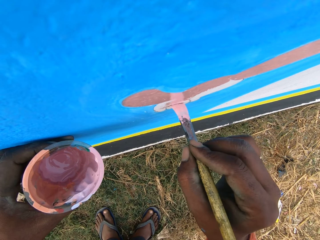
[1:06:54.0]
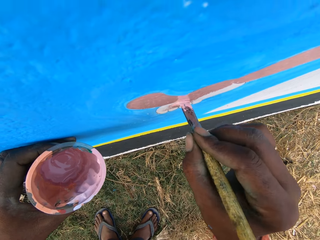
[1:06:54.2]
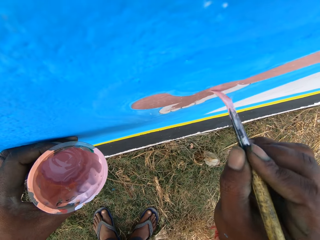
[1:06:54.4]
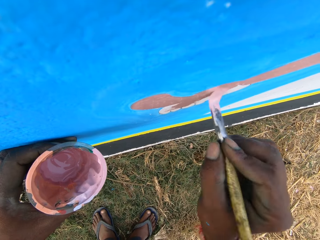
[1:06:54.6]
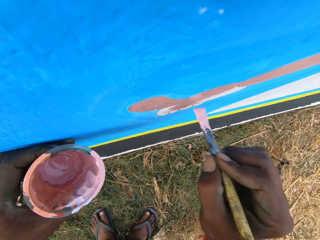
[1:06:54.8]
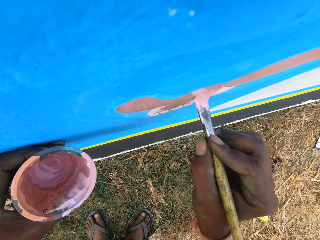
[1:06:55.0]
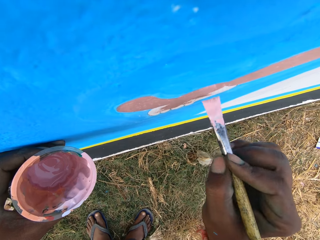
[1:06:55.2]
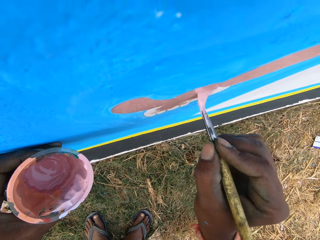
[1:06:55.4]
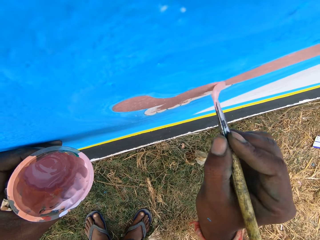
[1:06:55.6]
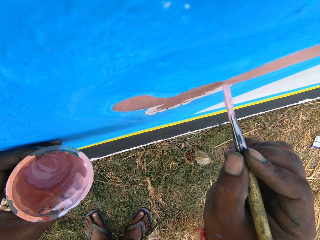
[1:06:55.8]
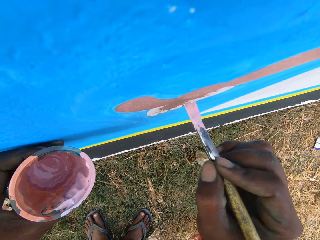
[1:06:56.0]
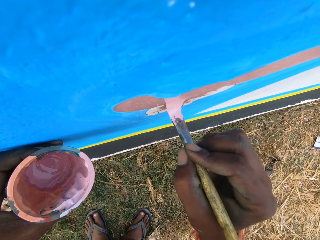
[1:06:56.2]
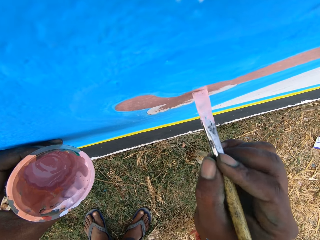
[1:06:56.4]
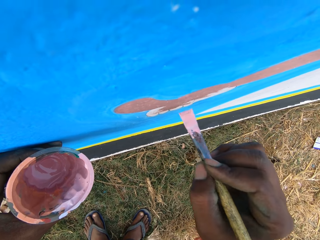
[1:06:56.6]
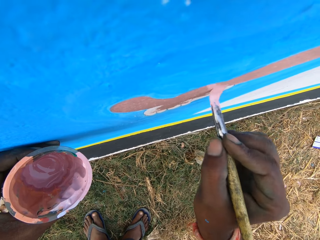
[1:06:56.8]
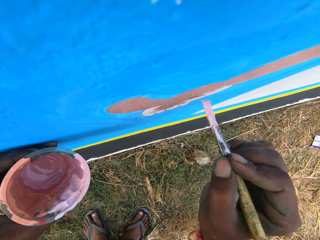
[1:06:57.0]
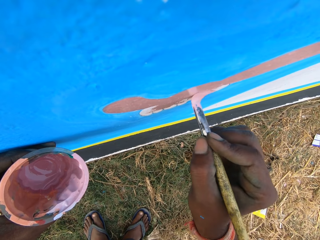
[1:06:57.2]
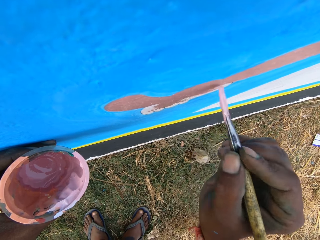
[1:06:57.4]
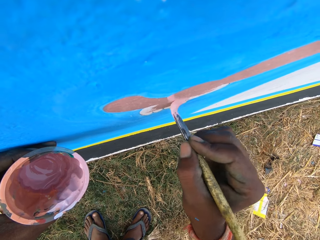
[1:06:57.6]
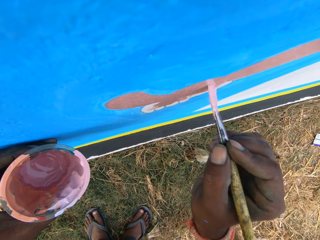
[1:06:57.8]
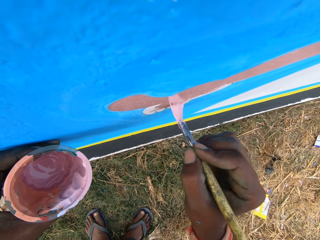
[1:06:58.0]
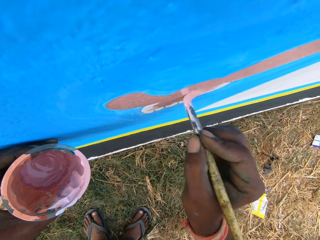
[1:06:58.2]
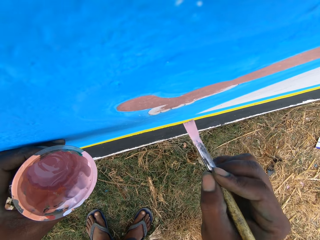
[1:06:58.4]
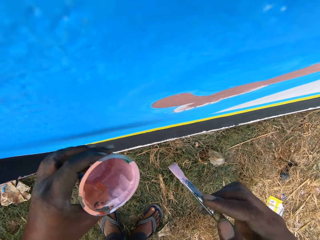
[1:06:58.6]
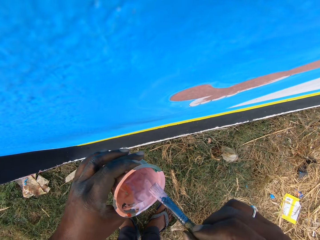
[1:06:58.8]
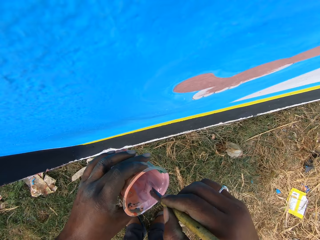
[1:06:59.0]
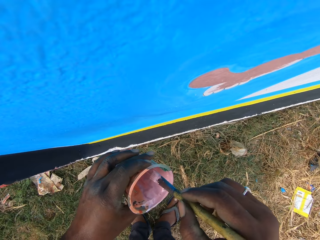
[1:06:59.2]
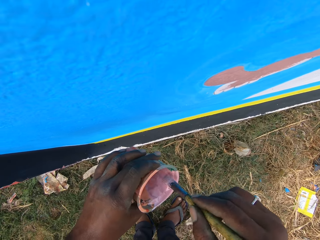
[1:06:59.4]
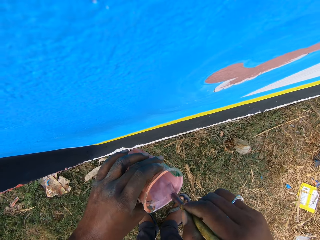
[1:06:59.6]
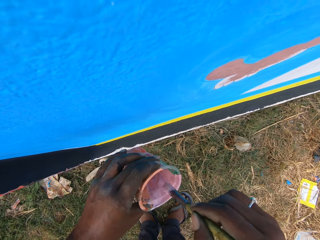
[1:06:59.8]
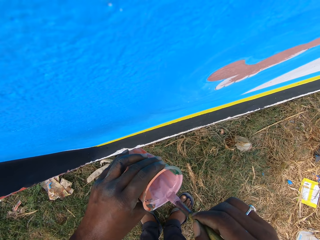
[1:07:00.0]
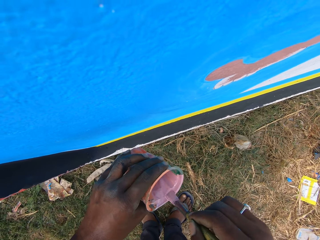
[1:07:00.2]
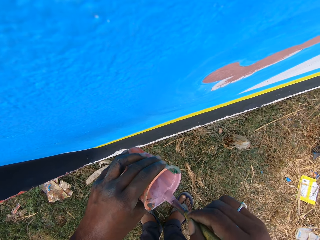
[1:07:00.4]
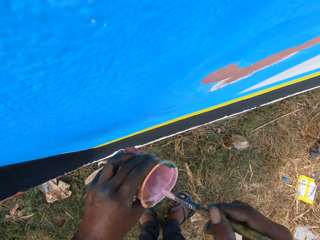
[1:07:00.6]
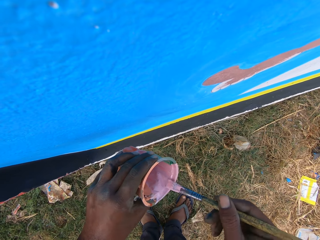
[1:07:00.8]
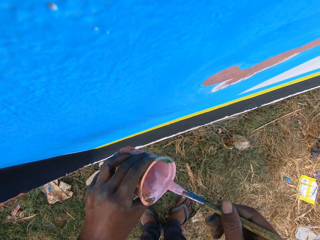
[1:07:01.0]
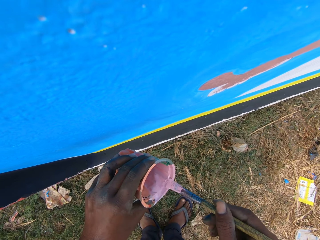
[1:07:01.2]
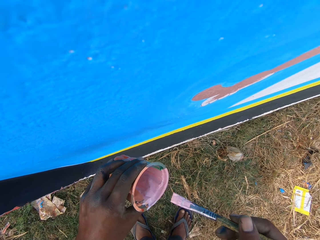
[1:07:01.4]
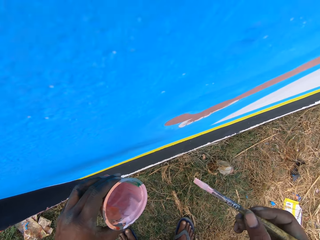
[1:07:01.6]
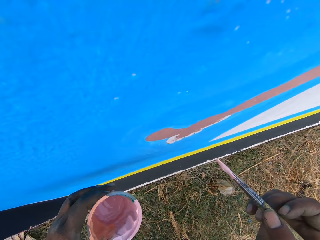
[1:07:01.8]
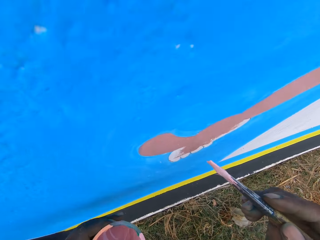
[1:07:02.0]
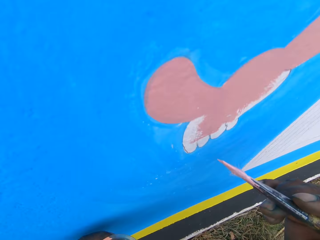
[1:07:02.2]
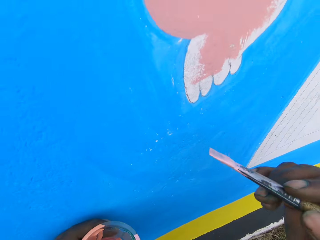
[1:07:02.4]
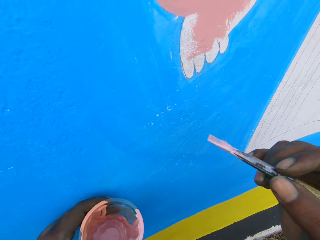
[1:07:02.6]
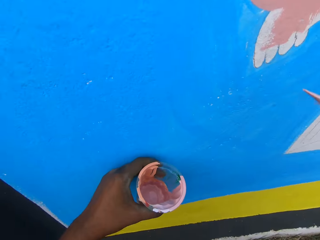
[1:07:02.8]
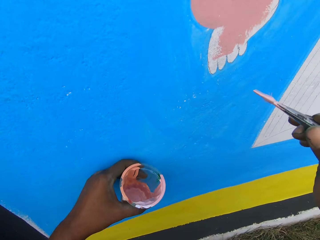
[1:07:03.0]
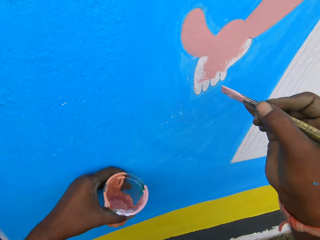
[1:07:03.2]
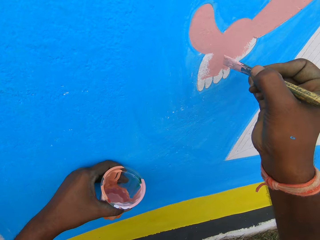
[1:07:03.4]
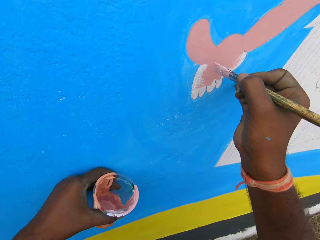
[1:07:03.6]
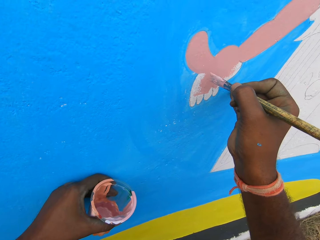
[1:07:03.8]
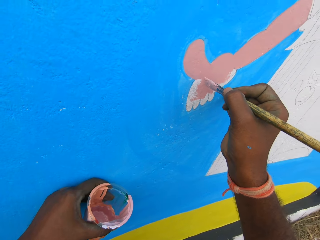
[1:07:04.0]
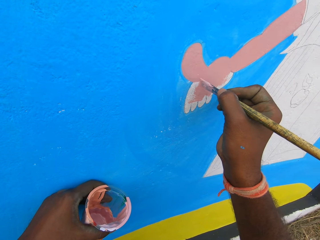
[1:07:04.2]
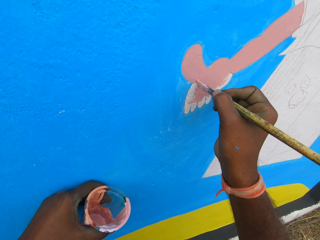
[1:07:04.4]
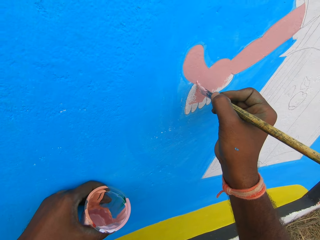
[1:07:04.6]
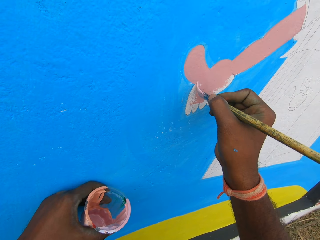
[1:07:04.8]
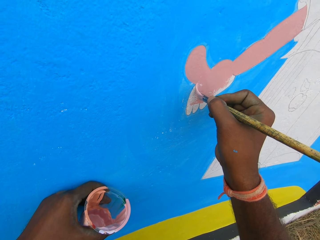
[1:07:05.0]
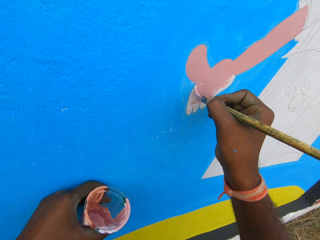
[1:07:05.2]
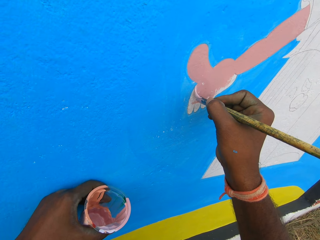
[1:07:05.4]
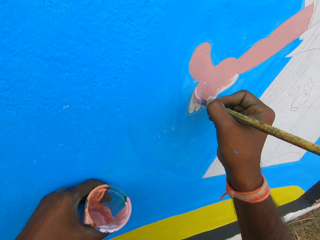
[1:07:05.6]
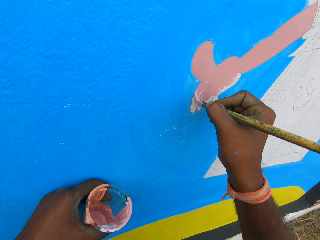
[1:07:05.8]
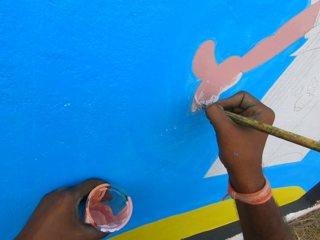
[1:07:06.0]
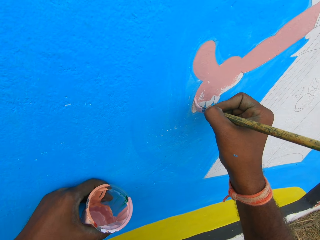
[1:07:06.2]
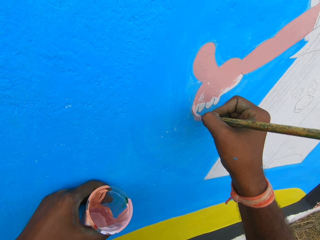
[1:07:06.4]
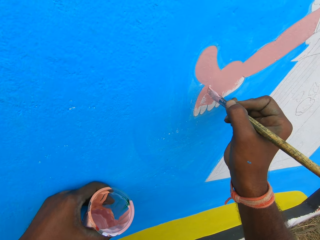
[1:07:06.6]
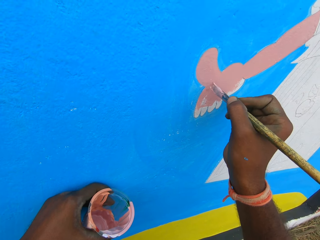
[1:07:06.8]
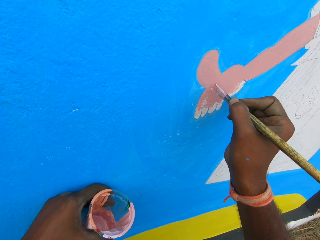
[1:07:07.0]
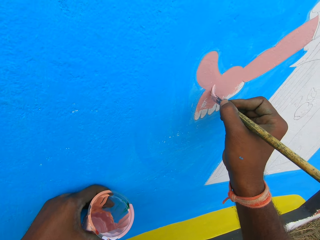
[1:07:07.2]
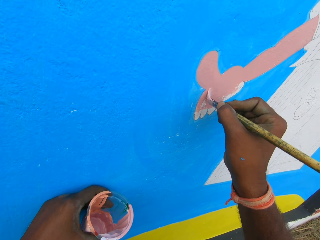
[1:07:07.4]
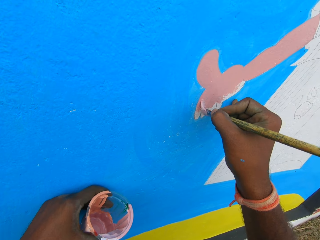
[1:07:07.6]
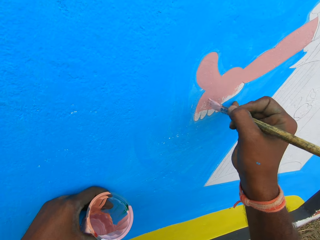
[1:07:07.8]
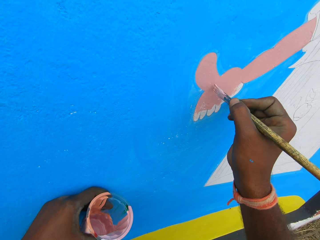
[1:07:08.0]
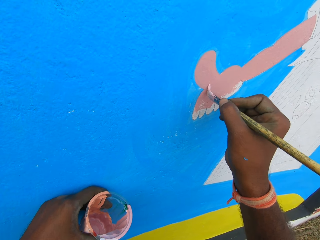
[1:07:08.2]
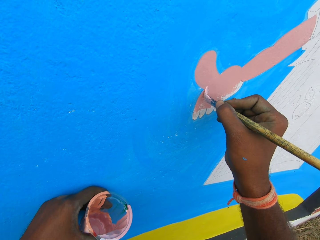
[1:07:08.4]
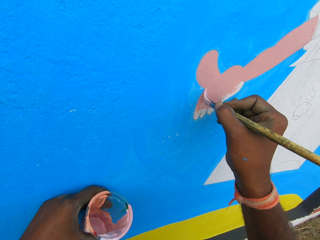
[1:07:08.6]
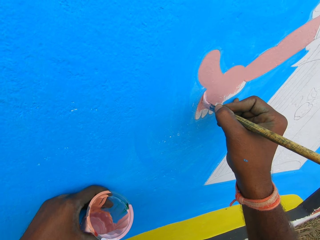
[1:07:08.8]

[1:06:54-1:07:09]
The camera wearer rubs the painting brush against the edge of the paint bowl. He takes paint from the paint bucket. He puts his left hand on the wall. He paints on the wall with the painting brush in his right hand.

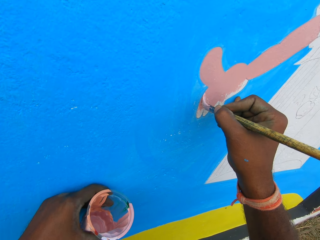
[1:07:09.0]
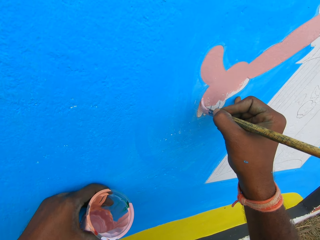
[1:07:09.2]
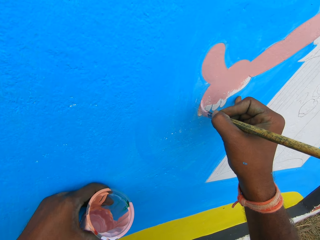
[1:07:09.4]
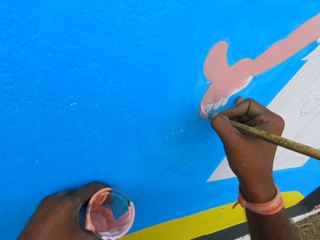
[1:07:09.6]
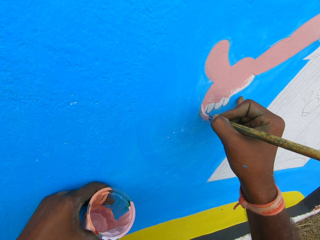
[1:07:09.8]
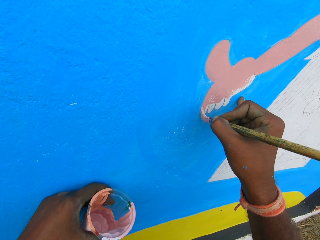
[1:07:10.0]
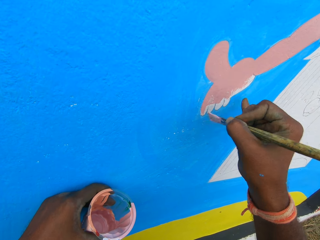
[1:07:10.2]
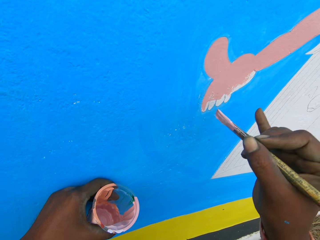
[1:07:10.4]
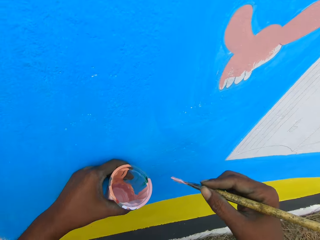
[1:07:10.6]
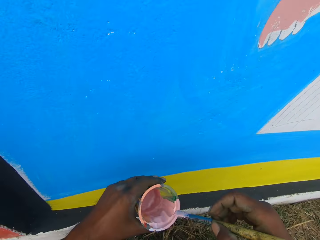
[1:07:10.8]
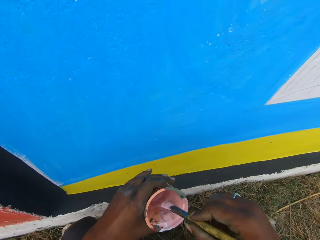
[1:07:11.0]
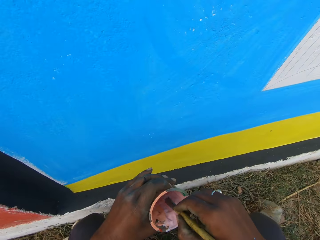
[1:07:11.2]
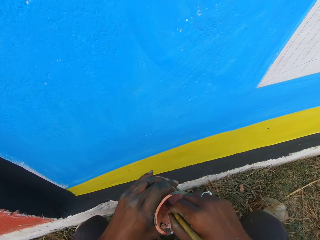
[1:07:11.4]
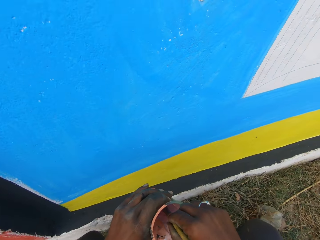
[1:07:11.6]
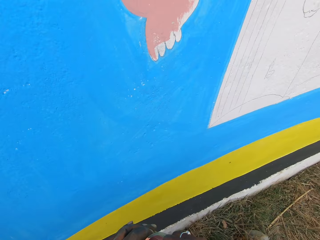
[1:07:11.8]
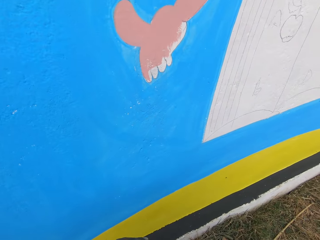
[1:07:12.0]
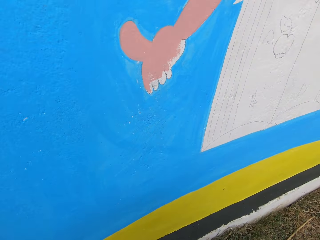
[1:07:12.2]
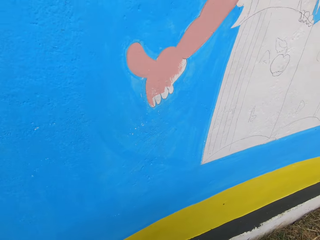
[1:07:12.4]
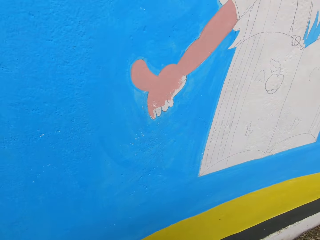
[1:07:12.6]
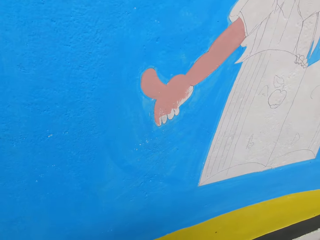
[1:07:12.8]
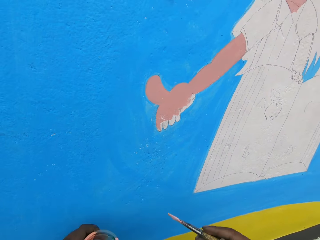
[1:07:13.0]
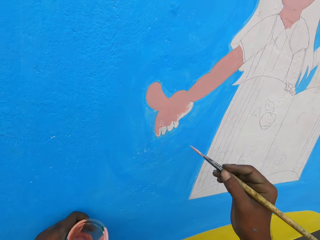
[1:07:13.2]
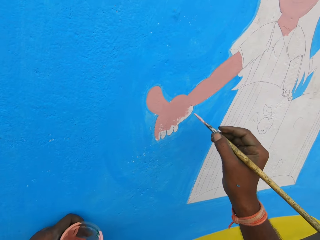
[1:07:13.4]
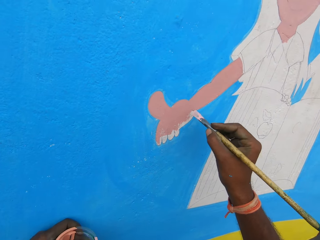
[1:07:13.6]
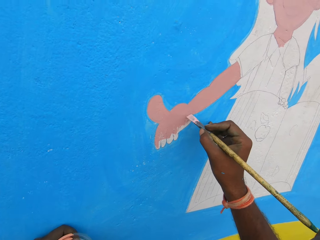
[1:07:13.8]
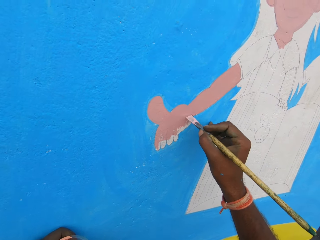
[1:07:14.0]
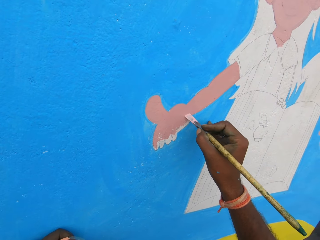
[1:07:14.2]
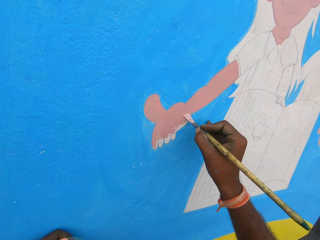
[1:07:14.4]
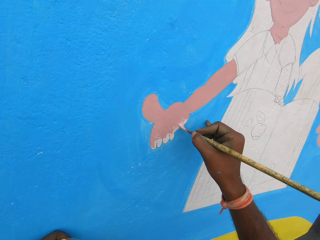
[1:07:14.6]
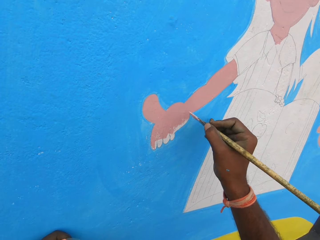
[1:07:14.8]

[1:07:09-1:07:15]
The camera wearer dips the painting brush into the paint bowl in his left hand. He paints on the wall with the painting brush in his right hand.
